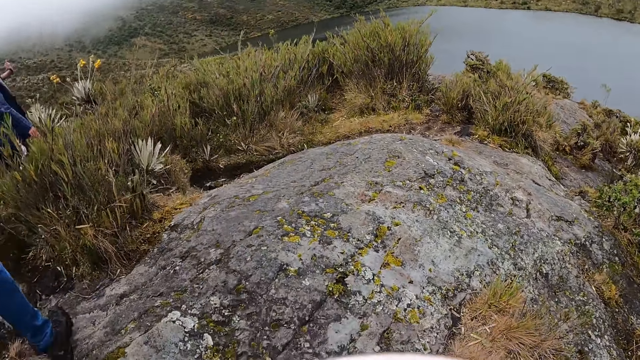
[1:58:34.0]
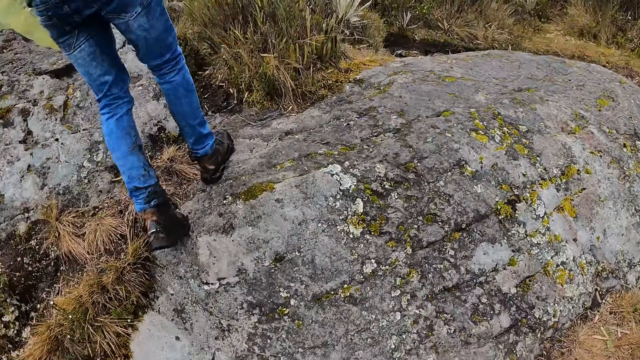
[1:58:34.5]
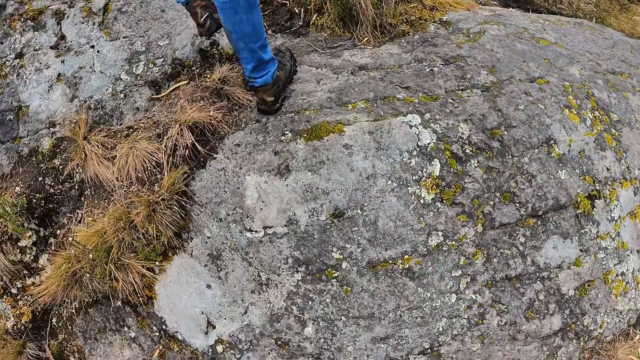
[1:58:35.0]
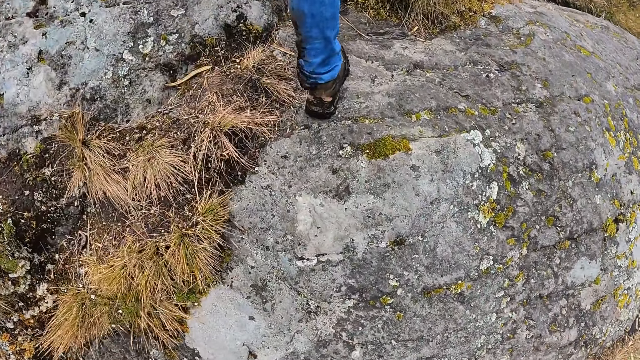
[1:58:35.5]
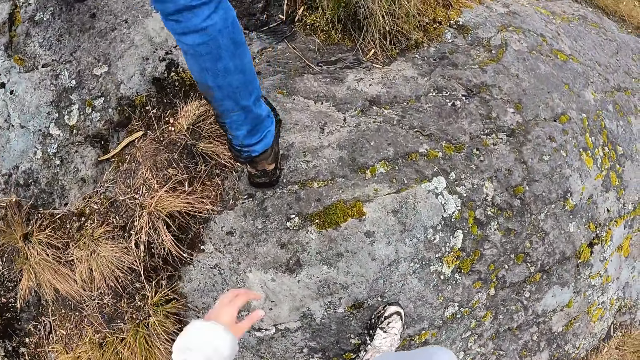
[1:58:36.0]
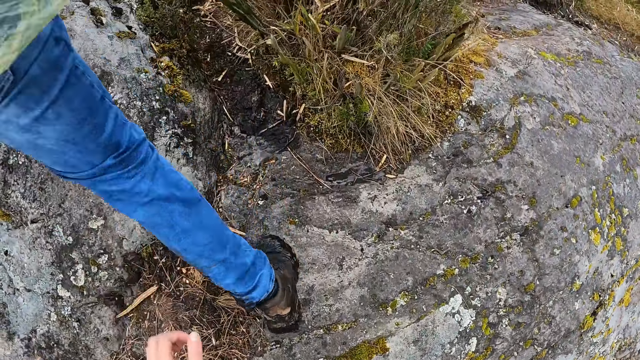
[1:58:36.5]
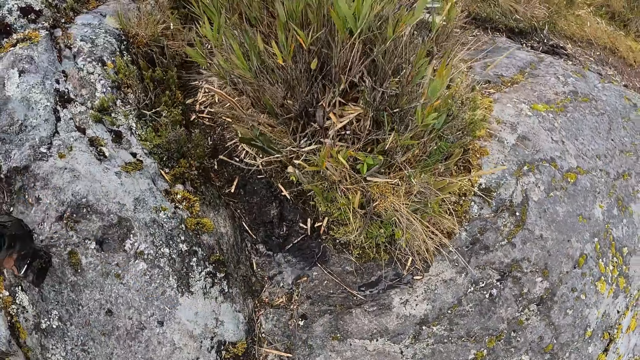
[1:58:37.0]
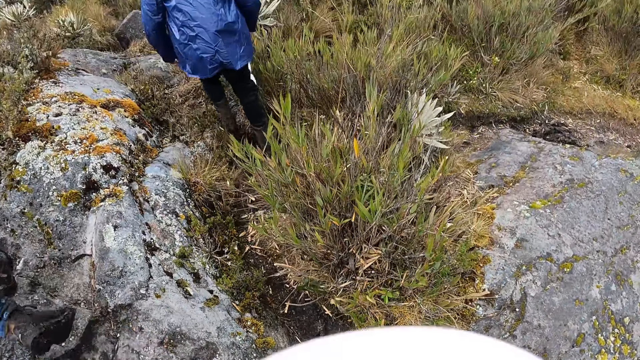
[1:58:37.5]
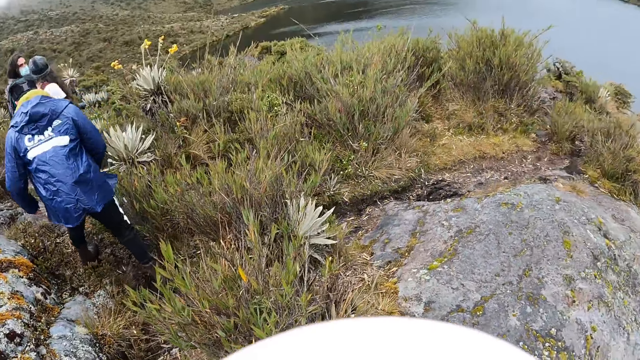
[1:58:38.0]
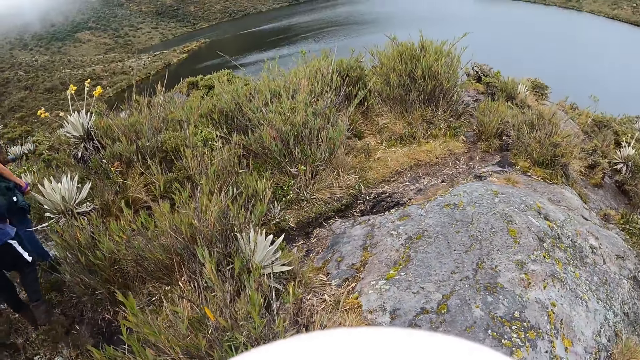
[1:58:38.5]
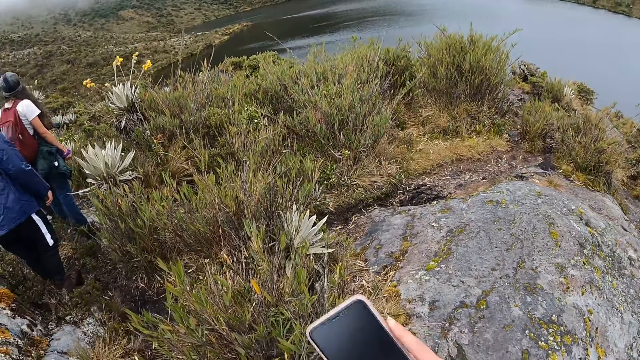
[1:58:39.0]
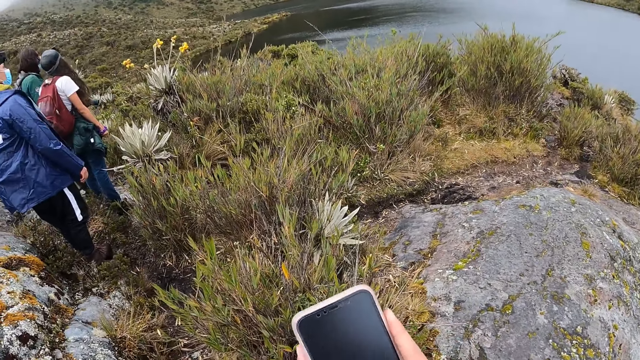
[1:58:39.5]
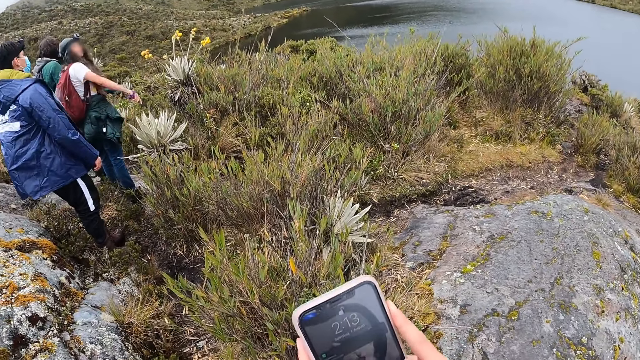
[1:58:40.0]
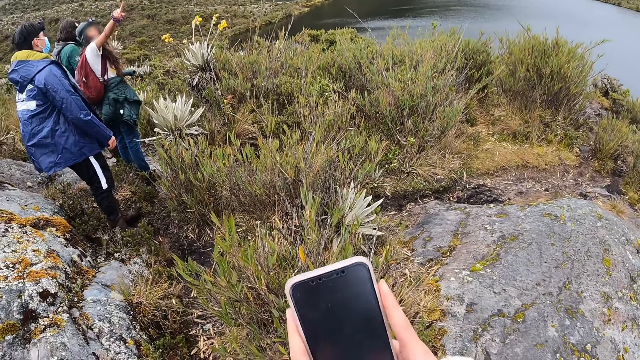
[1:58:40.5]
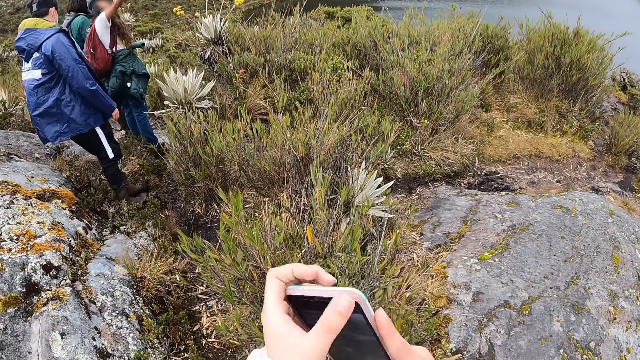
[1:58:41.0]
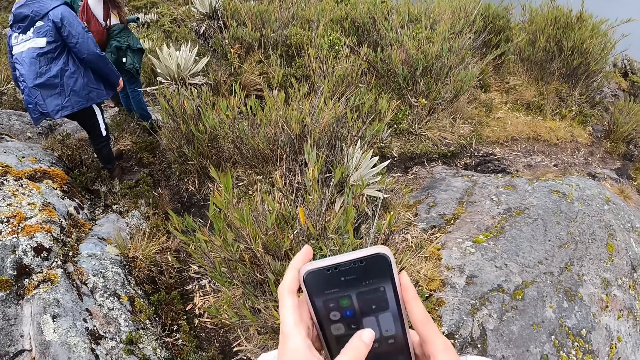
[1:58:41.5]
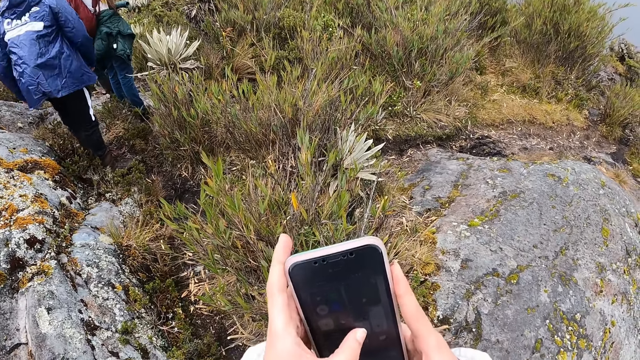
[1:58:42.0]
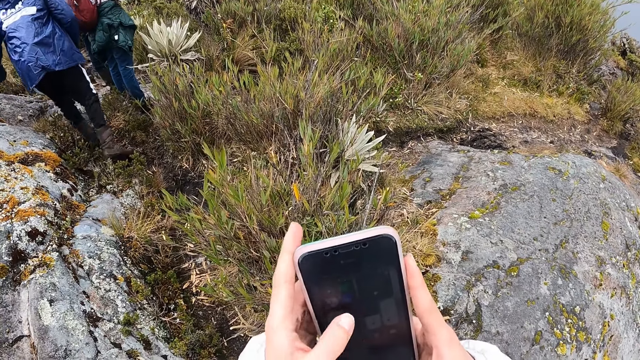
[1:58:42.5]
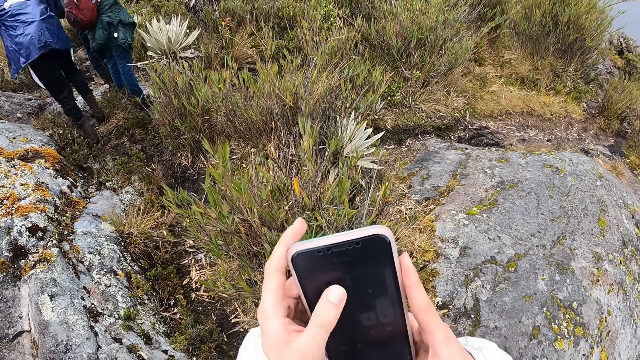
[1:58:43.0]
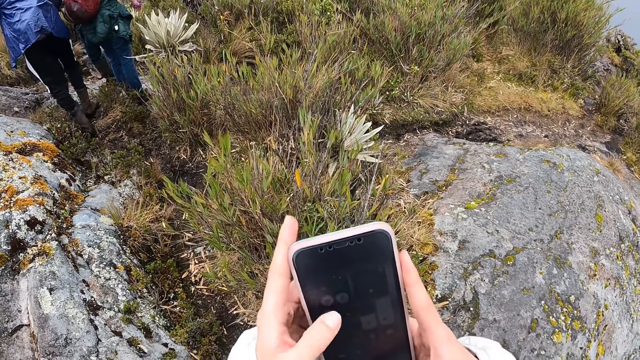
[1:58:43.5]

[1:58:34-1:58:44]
The camera wearer climbs the mountain. She holds a phone with her right hand. A person stands on the mountain. The camera wearer holds the phone with both hands. She operates the phone with both hands. The person moves on the mountain.

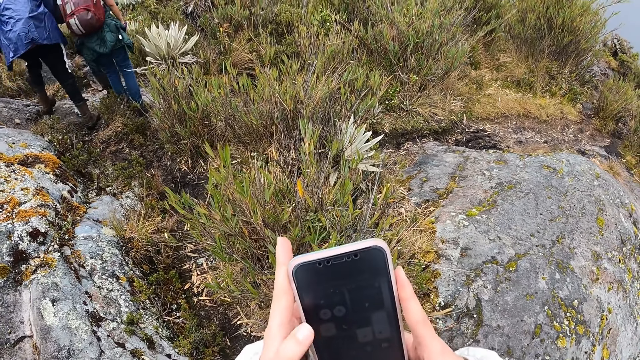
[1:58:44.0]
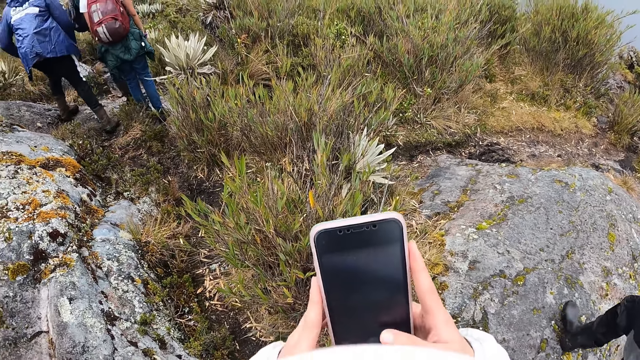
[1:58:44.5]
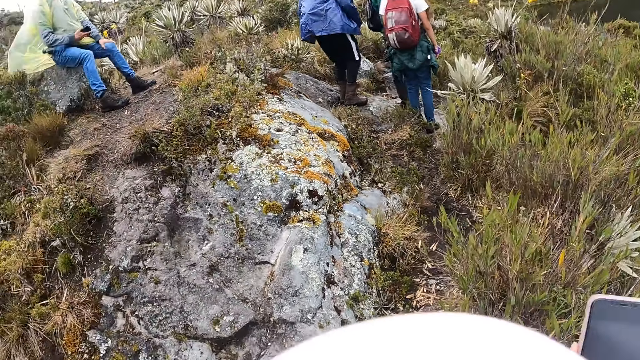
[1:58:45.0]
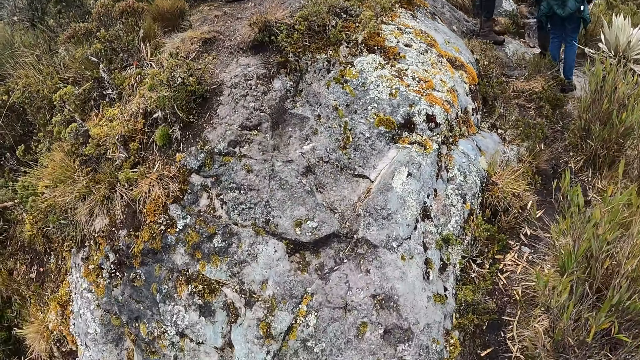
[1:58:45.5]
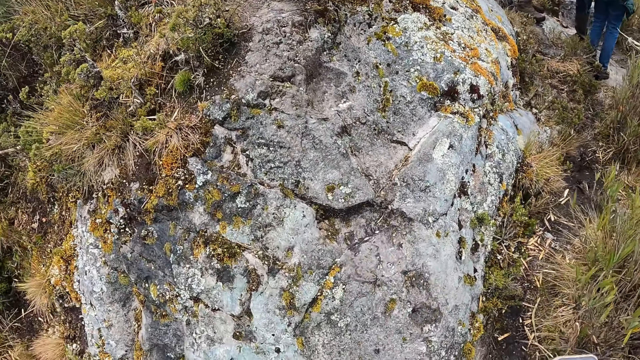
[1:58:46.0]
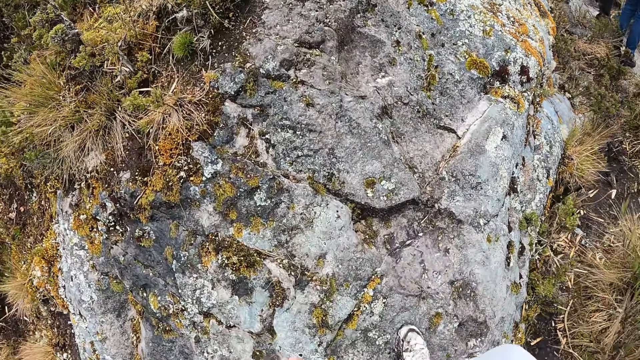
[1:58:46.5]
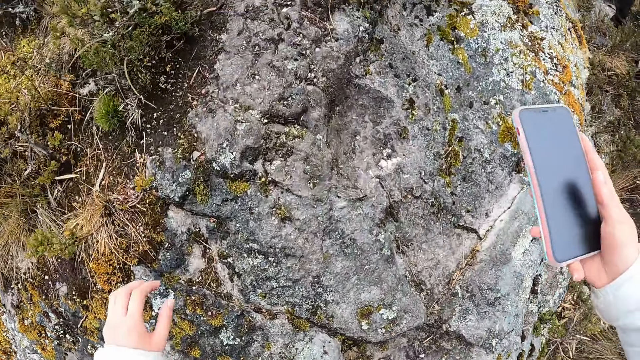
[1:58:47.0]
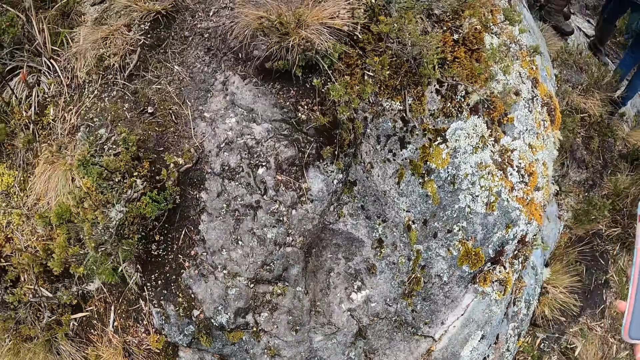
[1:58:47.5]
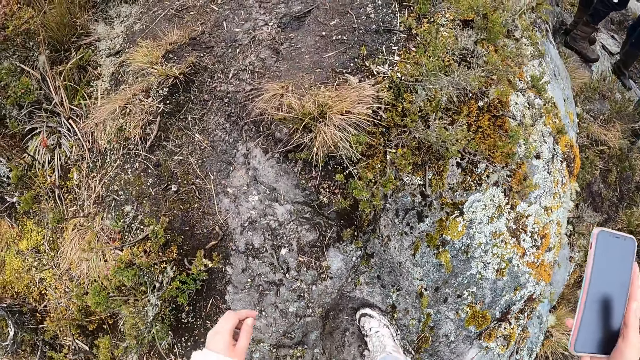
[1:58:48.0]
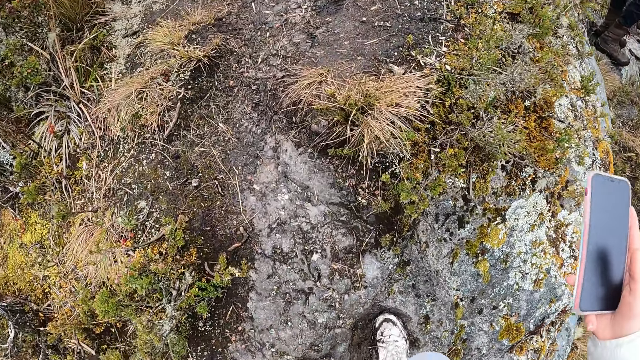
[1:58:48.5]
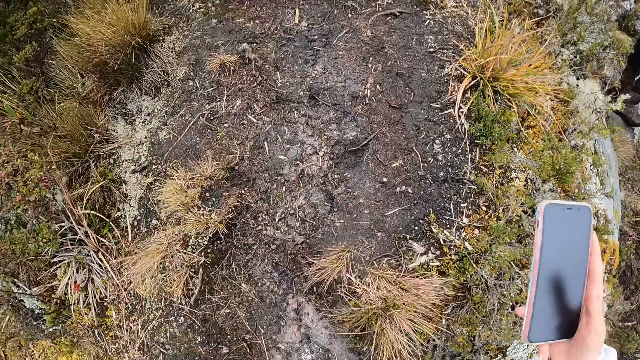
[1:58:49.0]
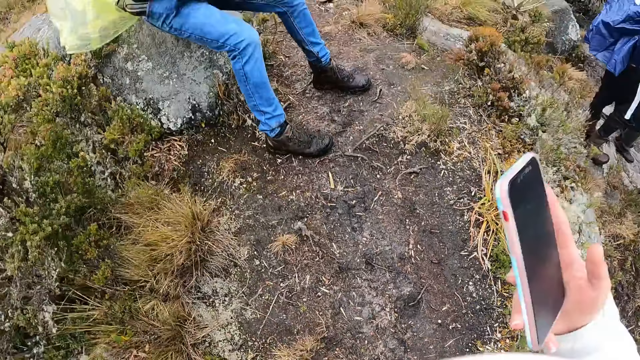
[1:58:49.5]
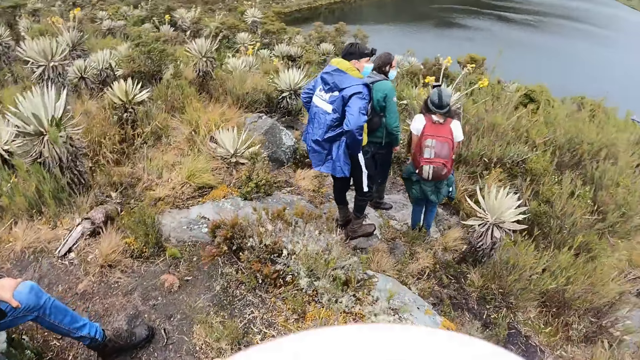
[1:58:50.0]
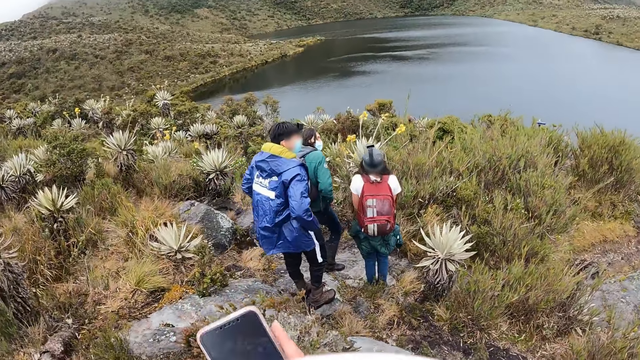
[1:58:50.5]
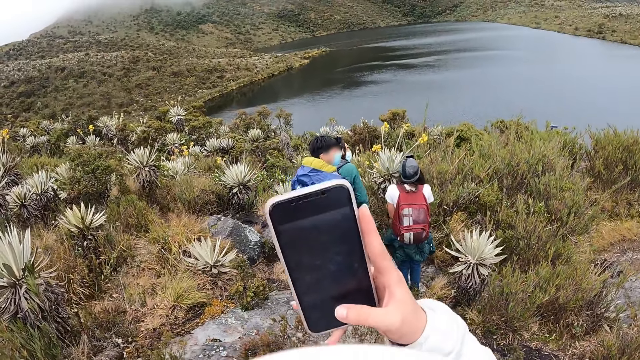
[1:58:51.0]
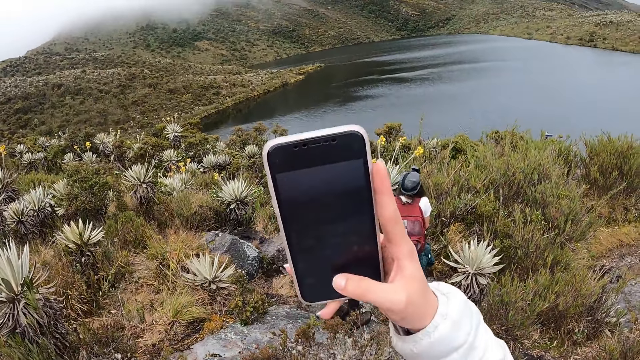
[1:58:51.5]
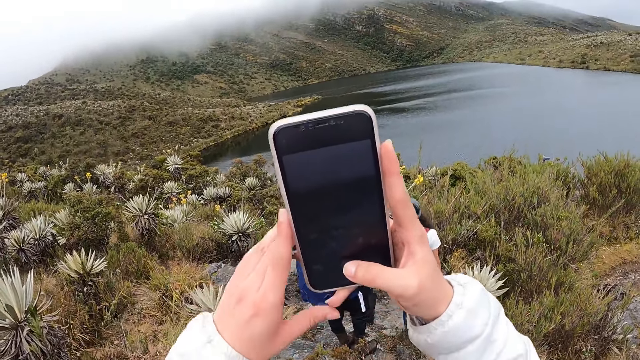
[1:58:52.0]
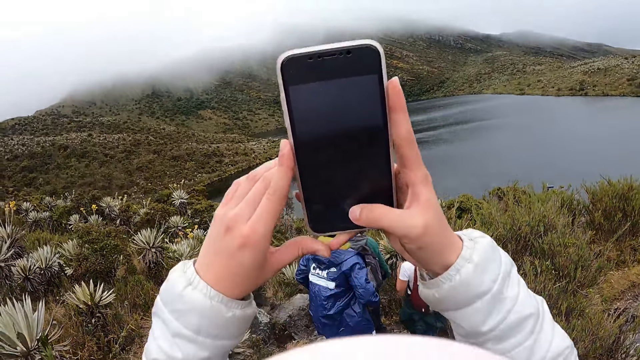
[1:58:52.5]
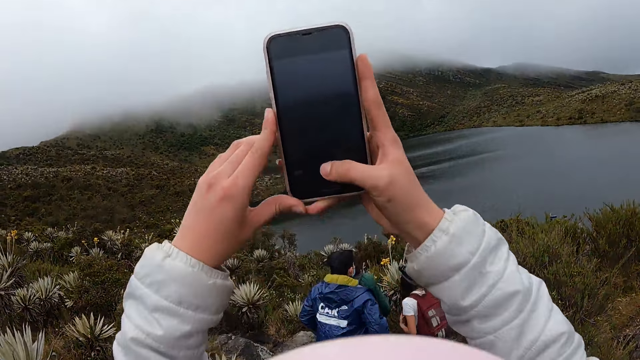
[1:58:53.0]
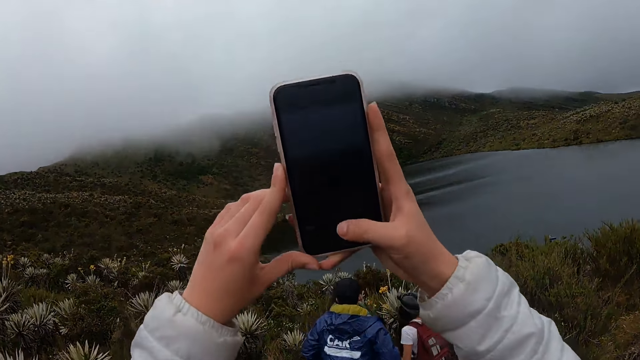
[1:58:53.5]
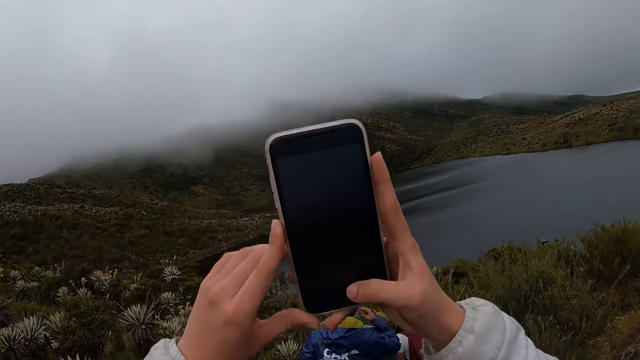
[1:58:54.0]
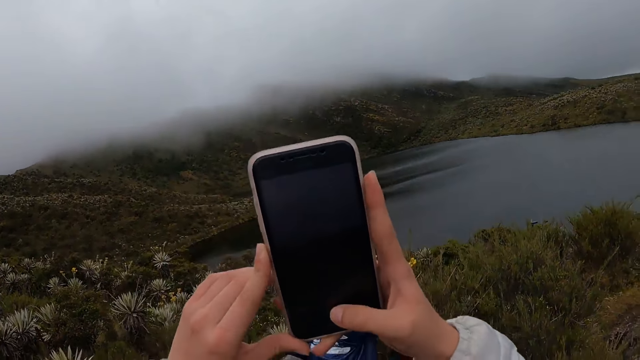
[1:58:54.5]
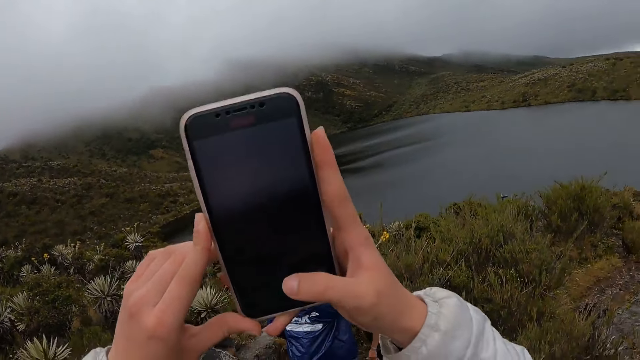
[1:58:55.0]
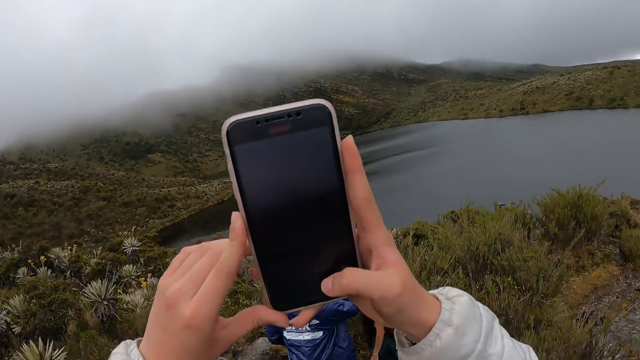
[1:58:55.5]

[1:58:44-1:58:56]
The camera wearer looks around. She walks on the hill. She climbs the mountain. She holds the phone with her right hand. A person stands on the mountain. The camera wearer observes the cellphone. She operates the phone with her right hand. She holds the phone with both hands. She takes a photo with the cellphone.
